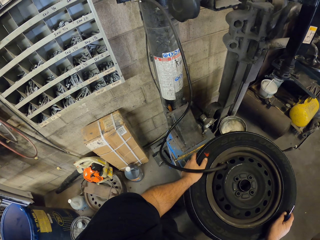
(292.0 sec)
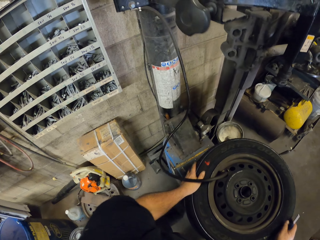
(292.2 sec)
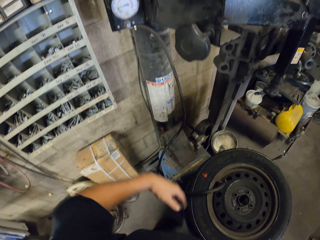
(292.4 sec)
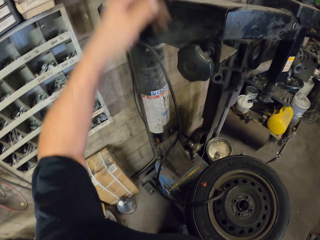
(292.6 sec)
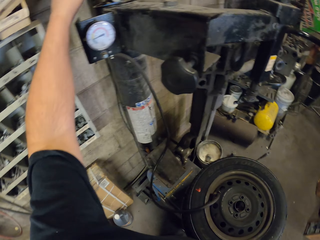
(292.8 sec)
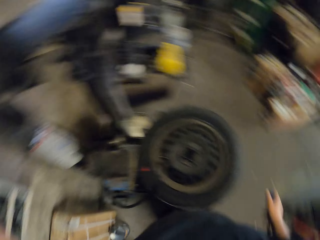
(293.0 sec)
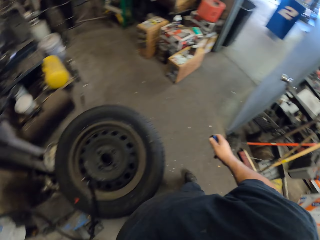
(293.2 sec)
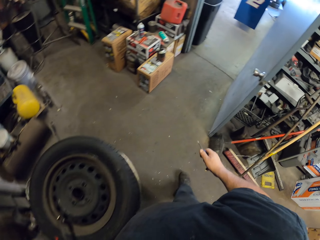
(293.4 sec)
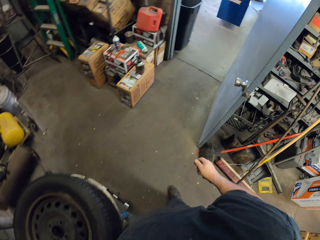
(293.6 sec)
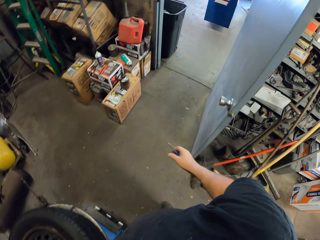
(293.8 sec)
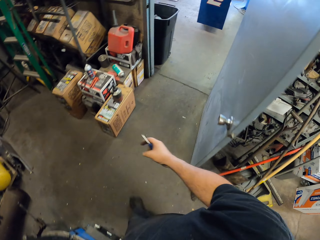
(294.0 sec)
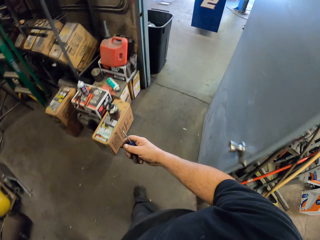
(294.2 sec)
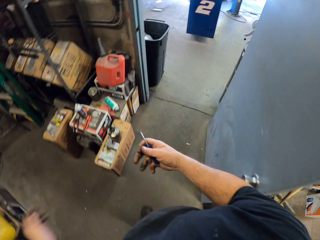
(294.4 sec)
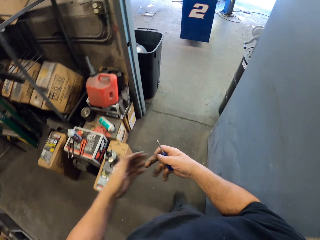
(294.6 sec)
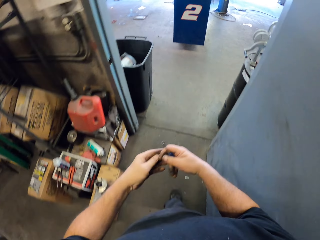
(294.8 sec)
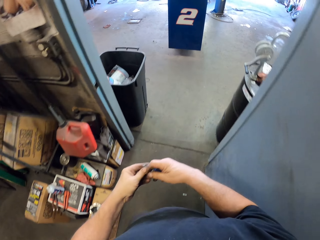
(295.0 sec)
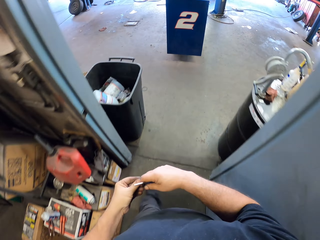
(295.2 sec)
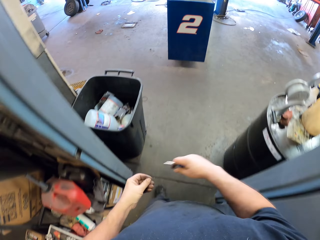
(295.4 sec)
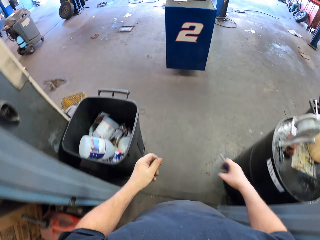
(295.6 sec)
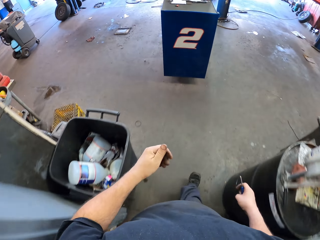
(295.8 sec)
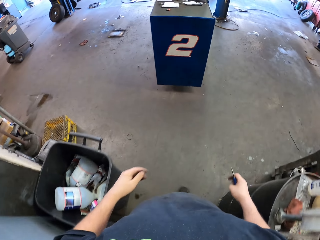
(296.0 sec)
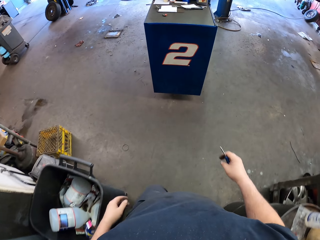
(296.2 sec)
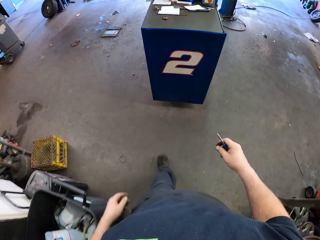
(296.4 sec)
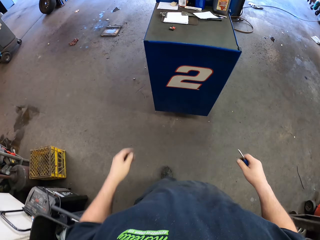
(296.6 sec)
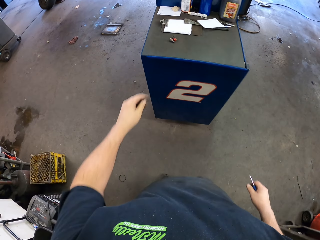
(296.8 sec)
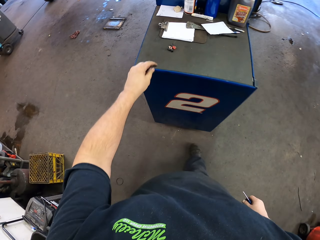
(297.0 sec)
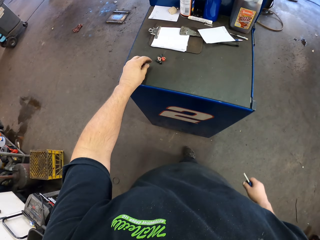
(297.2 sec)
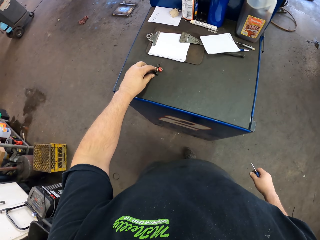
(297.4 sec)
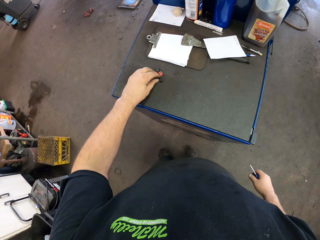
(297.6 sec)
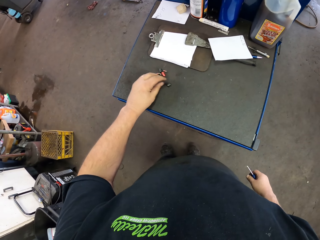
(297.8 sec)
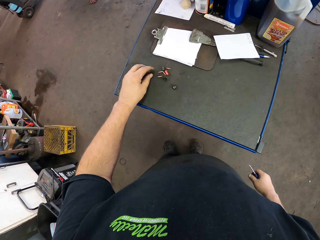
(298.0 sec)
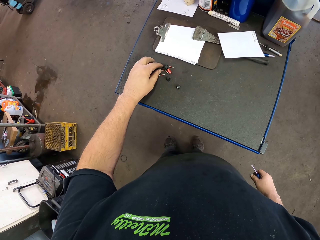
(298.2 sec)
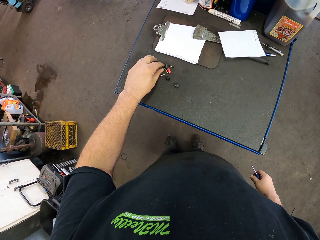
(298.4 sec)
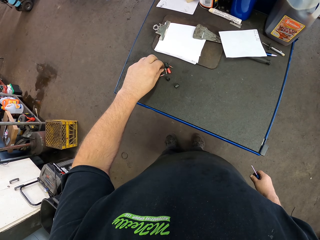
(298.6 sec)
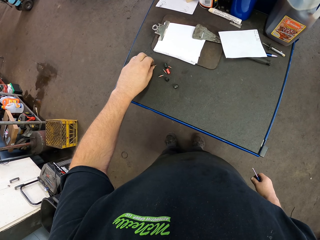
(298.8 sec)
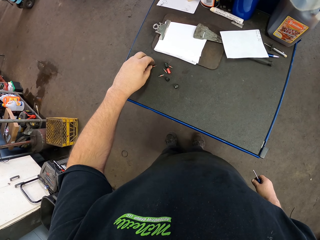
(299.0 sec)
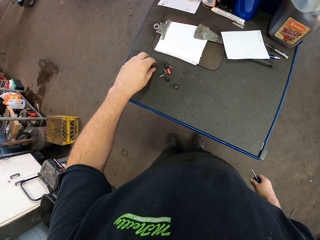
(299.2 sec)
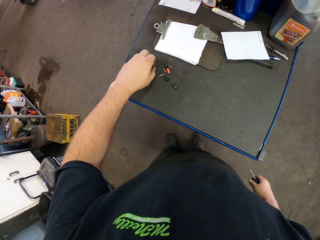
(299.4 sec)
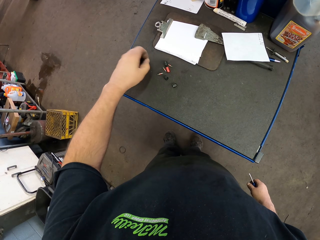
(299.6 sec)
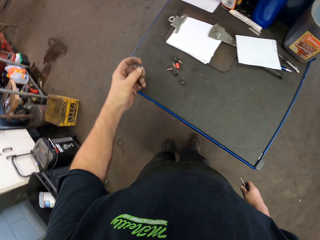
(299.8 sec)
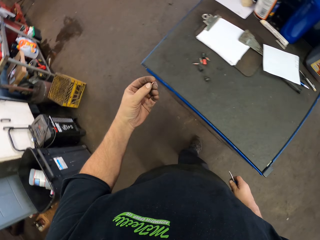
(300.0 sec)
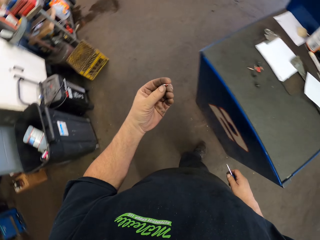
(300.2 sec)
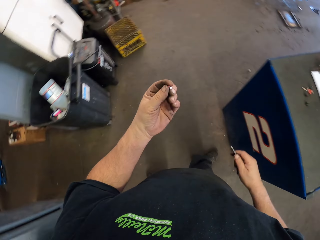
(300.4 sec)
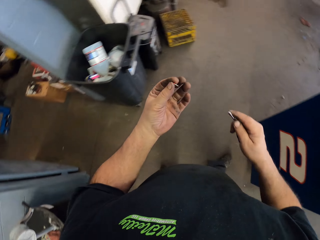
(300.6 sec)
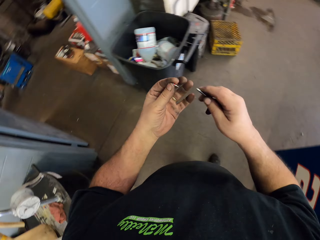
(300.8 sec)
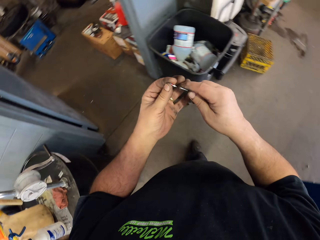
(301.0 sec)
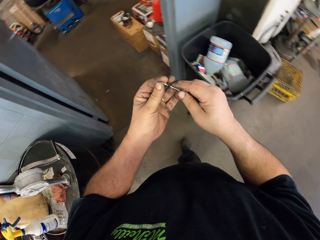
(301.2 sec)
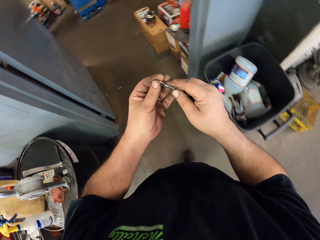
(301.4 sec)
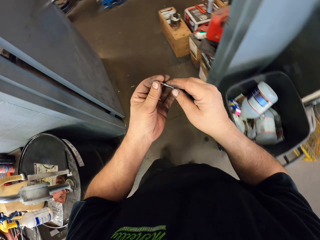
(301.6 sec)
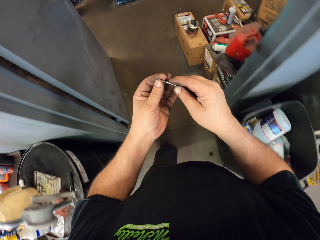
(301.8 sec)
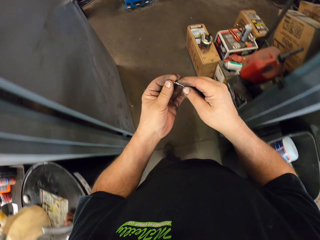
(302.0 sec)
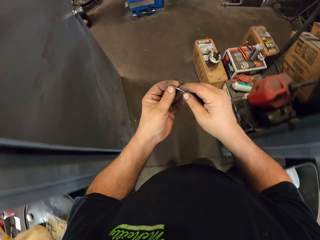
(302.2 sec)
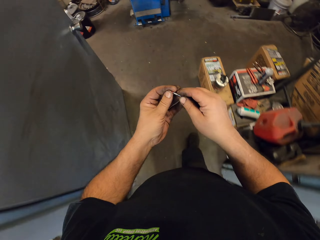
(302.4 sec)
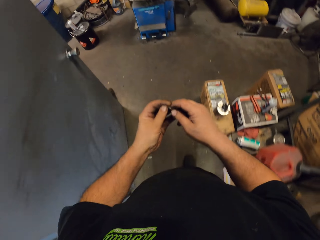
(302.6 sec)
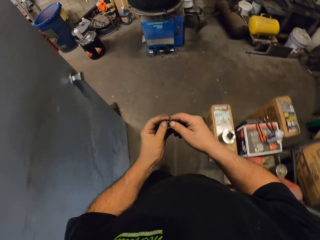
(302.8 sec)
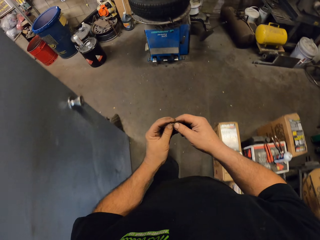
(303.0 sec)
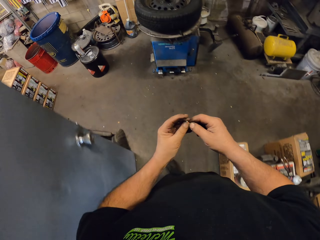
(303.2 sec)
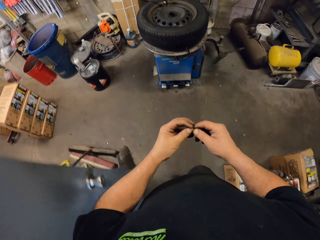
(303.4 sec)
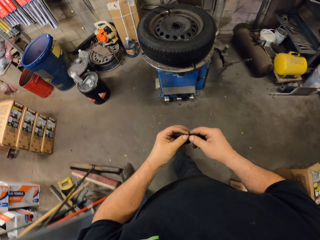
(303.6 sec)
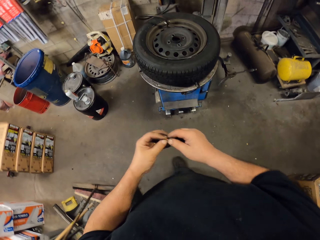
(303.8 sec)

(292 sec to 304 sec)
The camera wearer adds pressure. They walk across the garage. They pick up the tire valve stem or T-handle pull pin latch. They join the T-handle pull pin latch together. They walk across the garage.

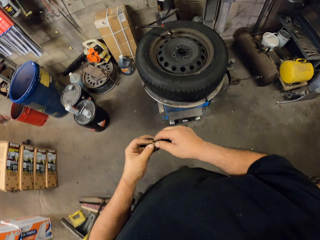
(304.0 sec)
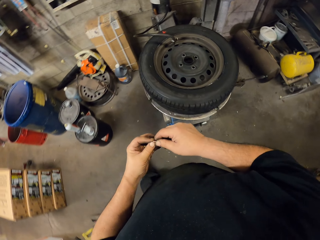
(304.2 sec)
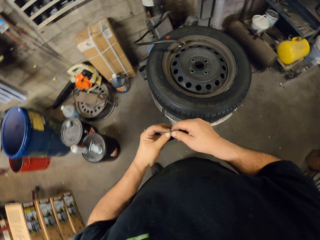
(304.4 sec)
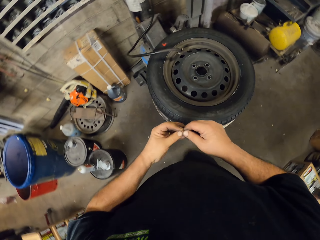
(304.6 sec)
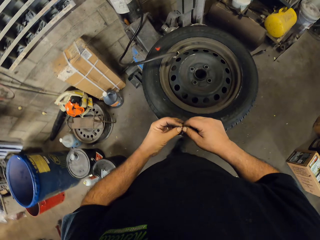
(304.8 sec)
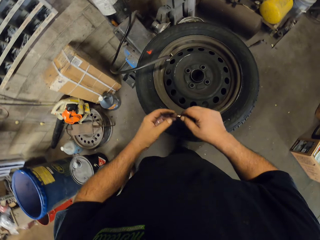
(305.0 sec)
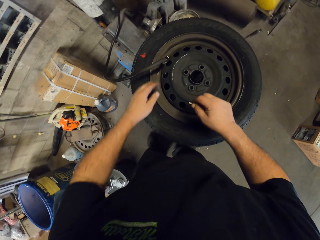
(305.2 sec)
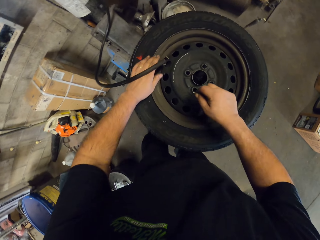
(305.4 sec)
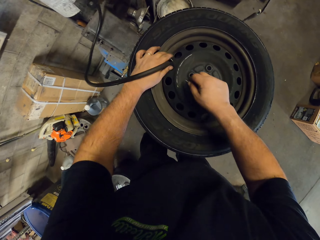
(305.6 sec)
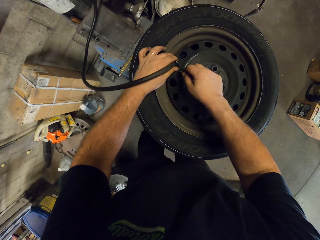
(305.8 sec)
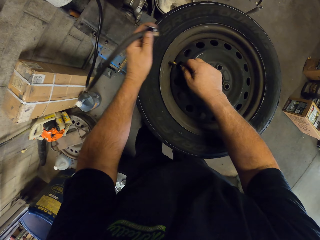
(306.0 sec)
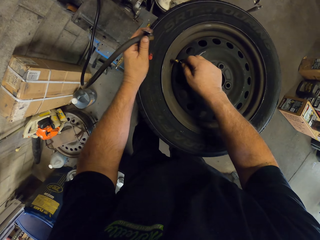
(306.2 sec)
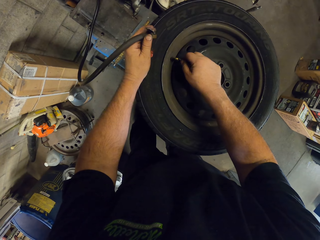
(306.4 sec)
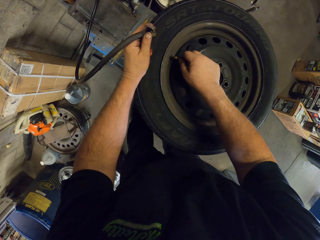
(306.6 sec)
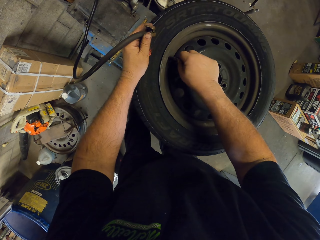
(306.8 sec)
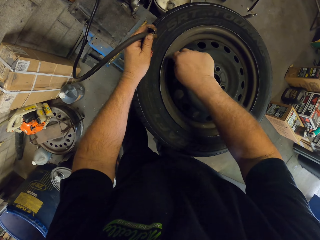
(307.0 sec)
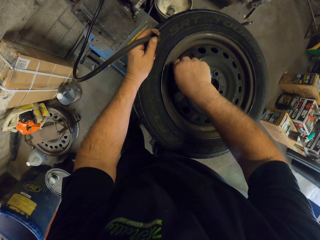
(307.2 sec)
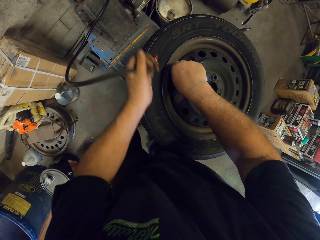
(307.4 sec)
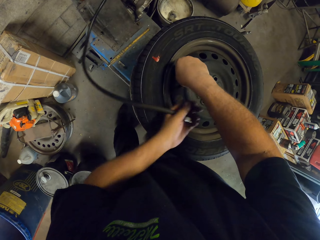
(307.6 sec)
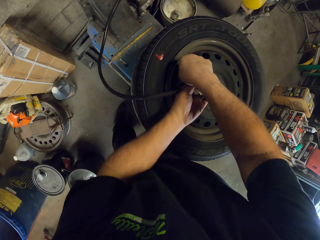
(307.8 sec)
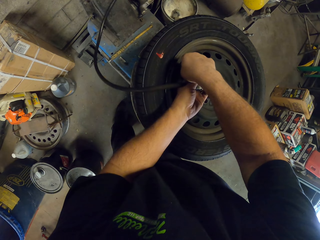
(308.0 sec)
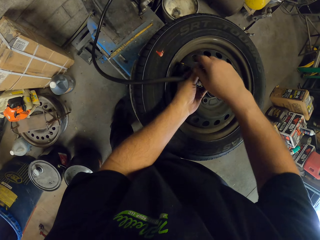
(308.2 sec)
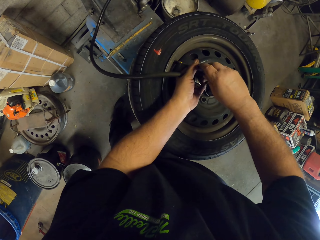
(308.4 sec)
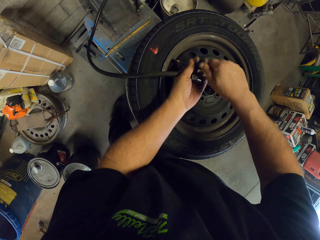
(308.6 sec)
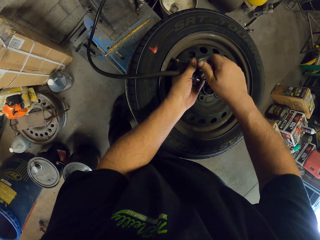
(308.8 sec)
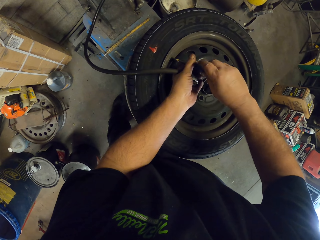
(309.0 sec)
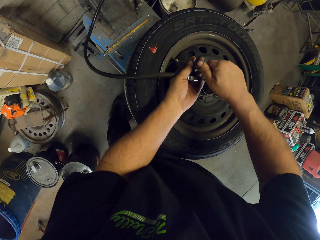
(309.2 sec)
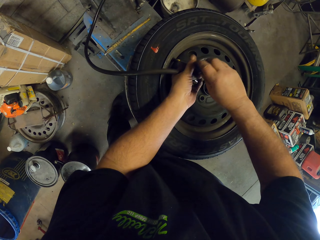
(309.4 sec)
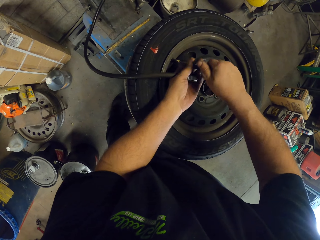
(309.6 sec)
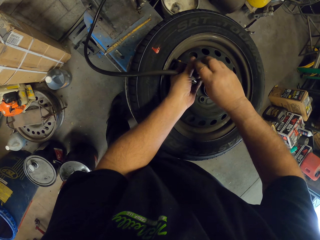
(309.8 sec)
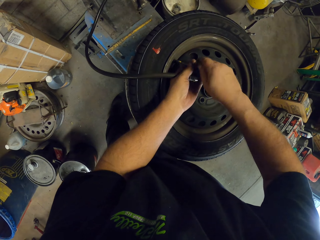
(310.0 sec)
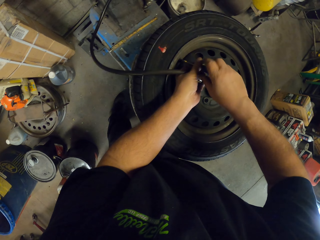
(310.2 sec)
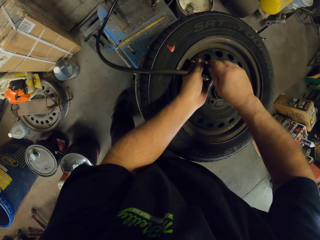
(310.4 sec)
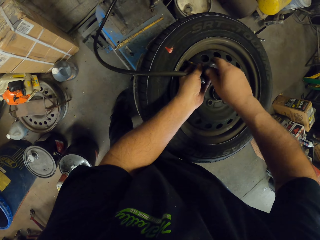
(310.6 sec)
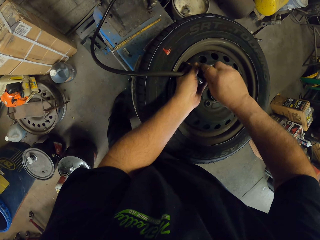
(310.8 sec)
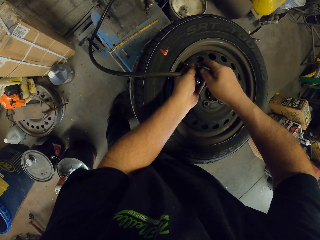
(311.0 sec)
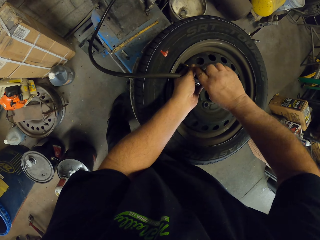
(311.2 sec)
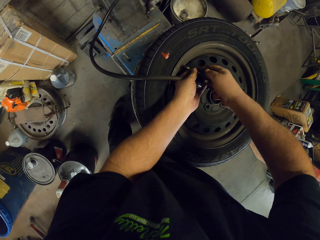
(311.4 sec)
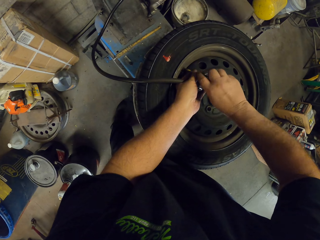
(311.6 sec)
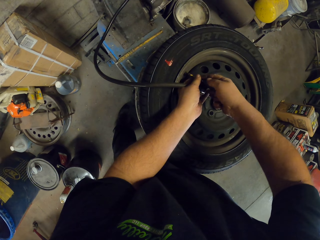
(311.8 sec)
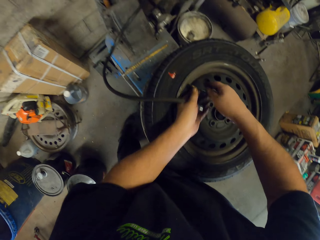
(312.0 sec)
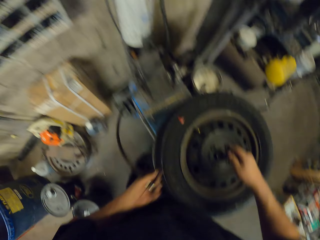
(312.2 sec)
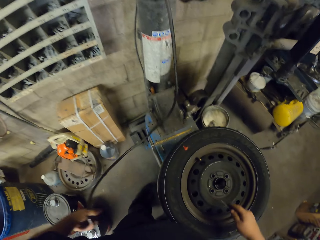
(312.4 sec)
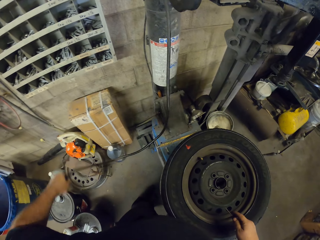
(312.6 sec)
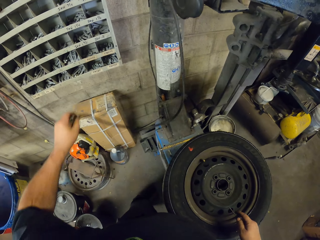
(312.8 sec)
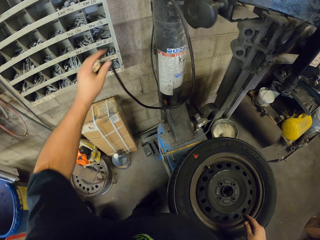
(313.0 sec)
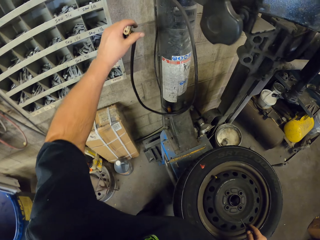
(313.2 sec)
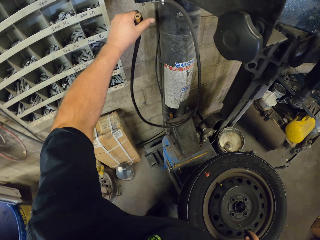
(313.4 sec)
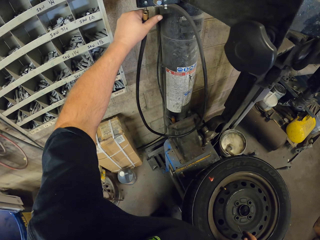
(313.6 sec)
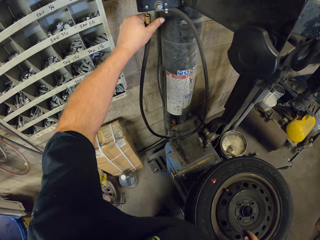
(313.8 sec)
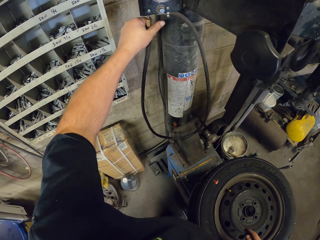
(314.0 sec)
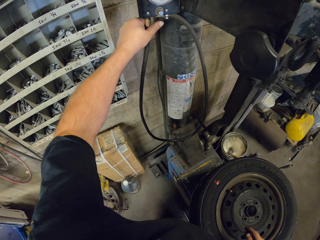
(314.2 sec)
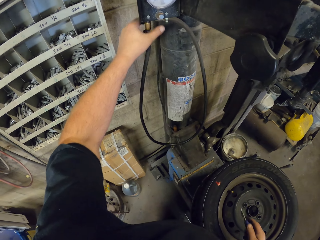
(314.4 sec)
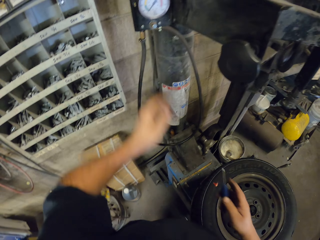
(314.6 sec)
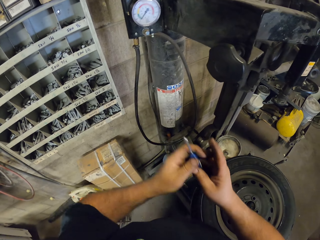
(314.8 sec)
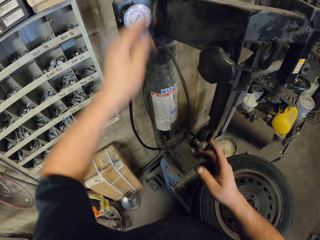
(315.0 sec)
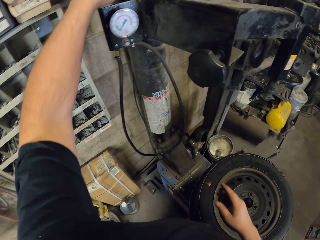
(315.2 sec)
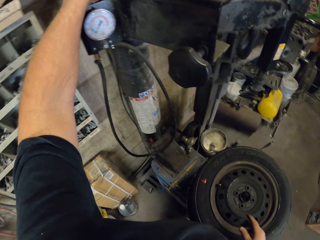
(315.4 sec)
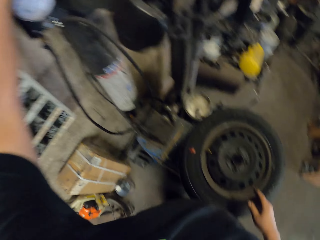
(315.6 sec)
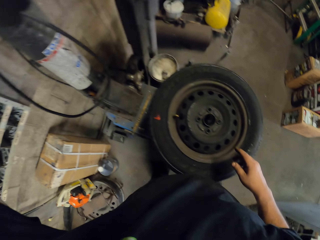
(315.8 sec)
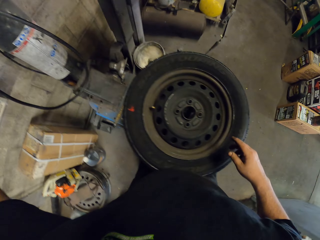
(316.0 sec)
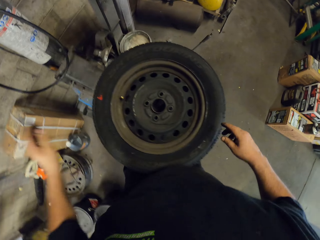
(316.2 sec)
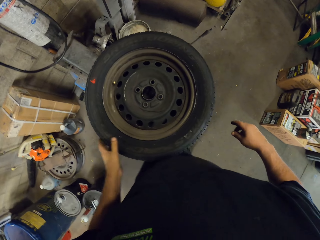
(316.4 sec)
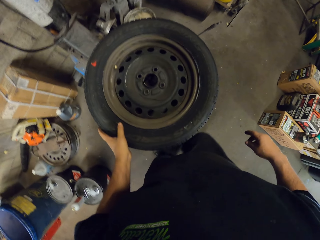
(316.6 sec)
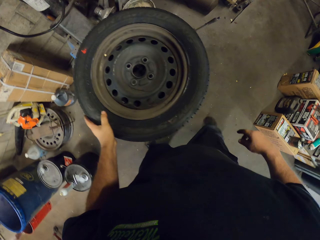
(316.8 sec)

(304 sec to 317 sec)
The camera wearer pulls a pressure pipe. They put the T-handle pull pin latch in the tire. They fix the tire valve stem on the tire. They tie the T-handle pull pin latch in the tire. They return the hose pipe. They put the tire air cable on something. They put a screwdriver aside. They hold the tire.
